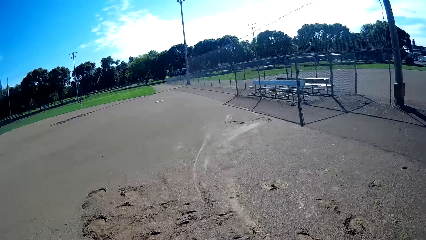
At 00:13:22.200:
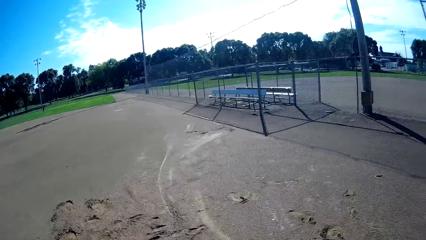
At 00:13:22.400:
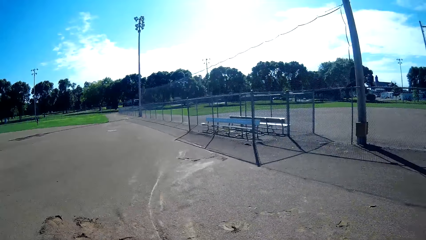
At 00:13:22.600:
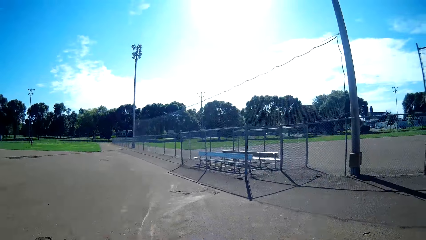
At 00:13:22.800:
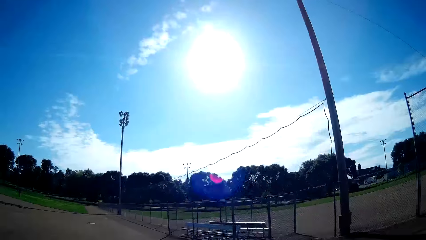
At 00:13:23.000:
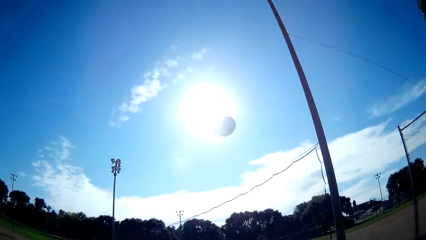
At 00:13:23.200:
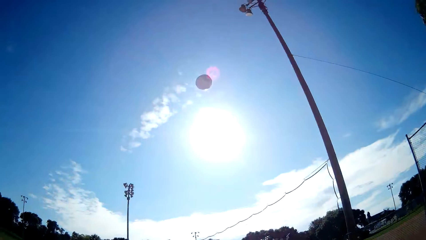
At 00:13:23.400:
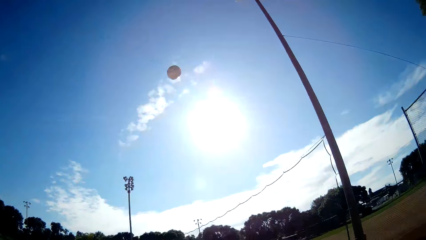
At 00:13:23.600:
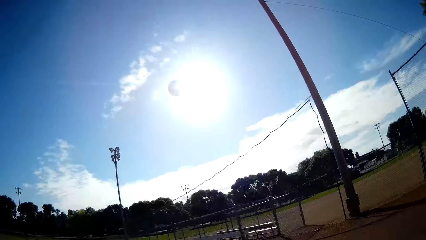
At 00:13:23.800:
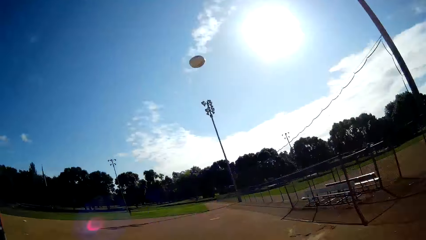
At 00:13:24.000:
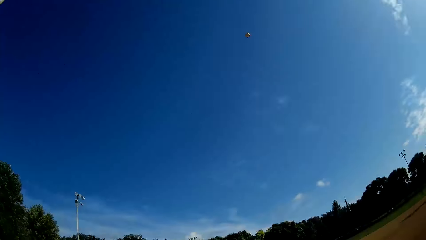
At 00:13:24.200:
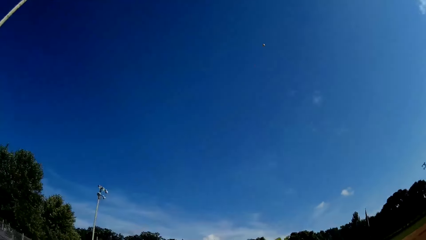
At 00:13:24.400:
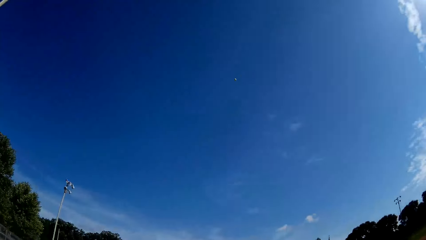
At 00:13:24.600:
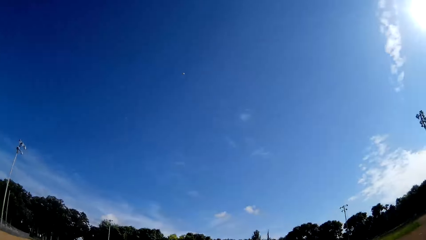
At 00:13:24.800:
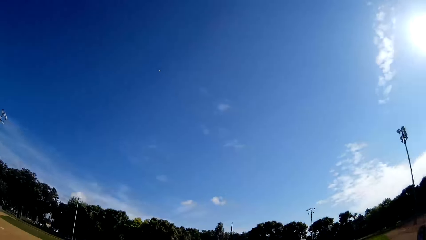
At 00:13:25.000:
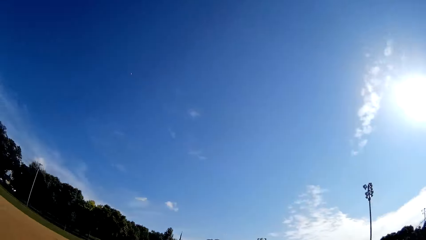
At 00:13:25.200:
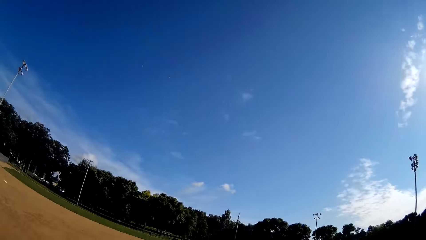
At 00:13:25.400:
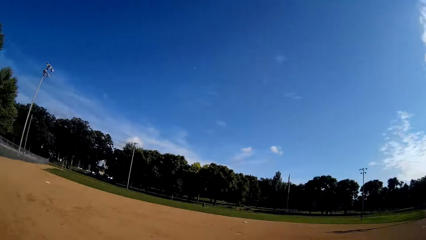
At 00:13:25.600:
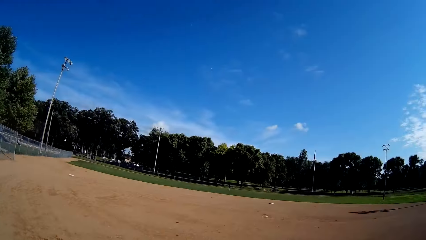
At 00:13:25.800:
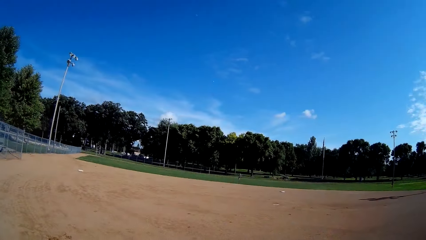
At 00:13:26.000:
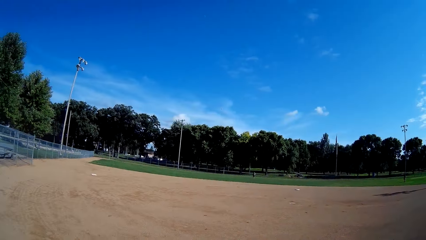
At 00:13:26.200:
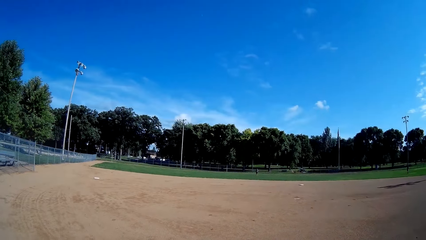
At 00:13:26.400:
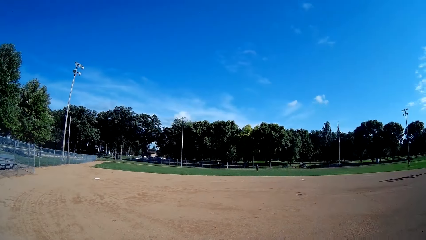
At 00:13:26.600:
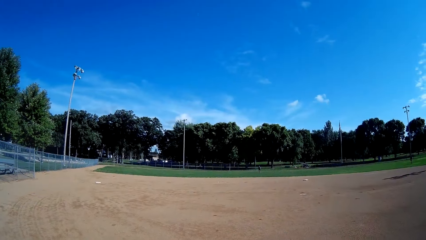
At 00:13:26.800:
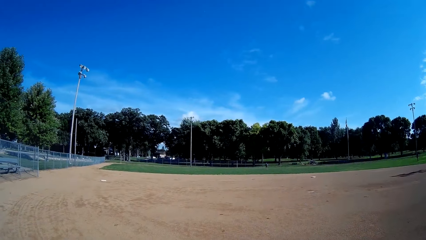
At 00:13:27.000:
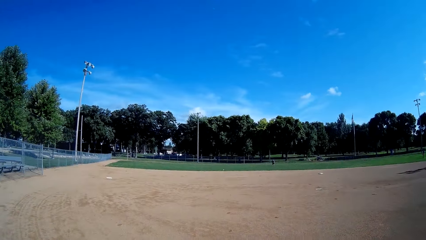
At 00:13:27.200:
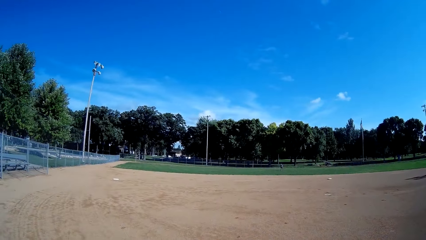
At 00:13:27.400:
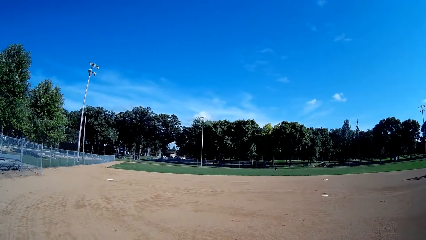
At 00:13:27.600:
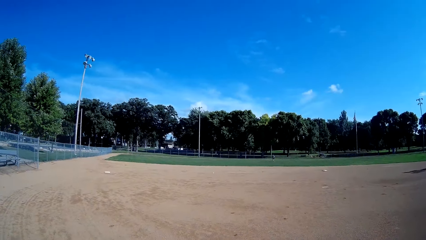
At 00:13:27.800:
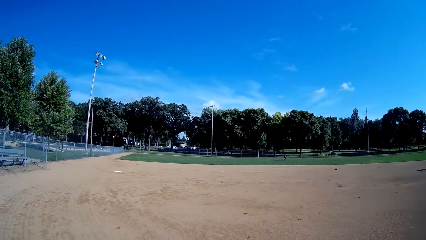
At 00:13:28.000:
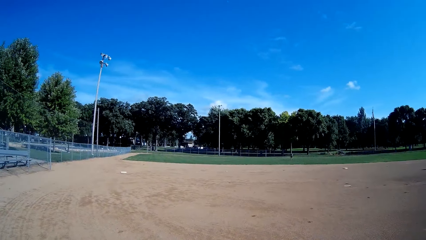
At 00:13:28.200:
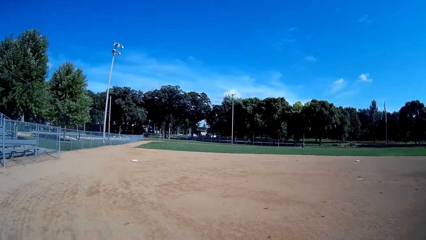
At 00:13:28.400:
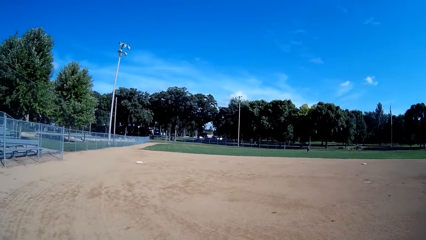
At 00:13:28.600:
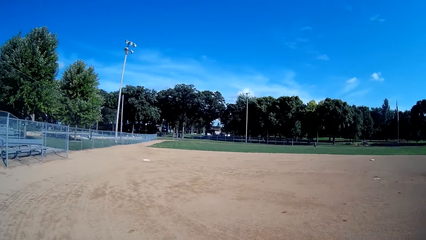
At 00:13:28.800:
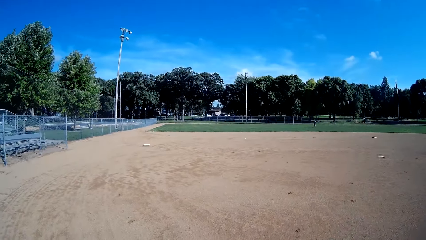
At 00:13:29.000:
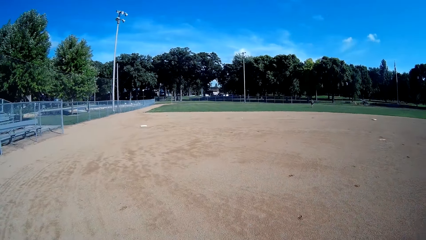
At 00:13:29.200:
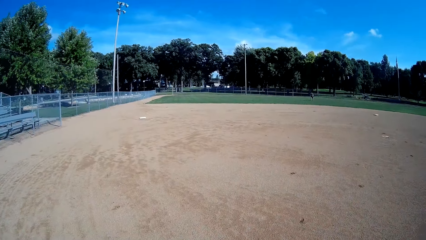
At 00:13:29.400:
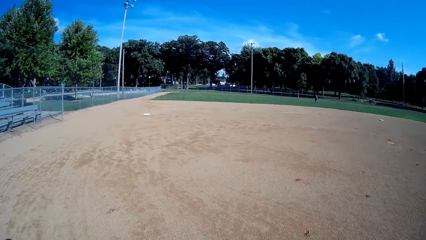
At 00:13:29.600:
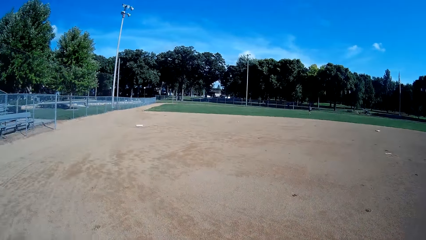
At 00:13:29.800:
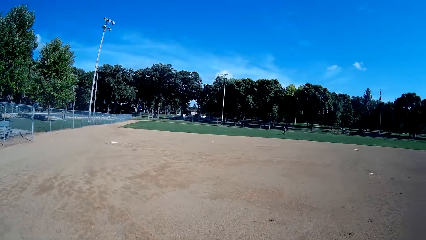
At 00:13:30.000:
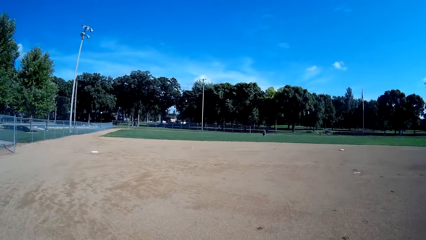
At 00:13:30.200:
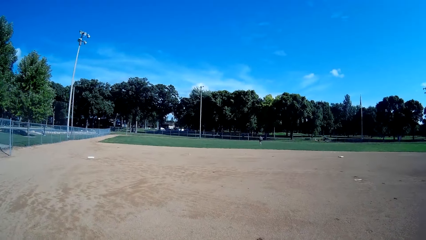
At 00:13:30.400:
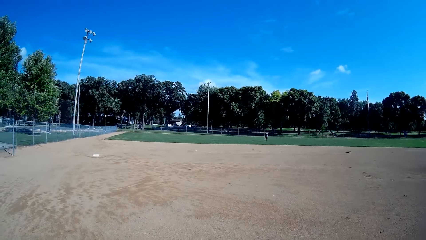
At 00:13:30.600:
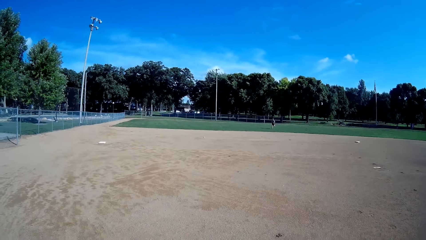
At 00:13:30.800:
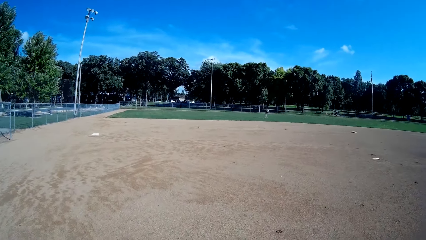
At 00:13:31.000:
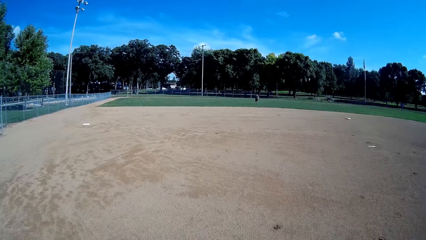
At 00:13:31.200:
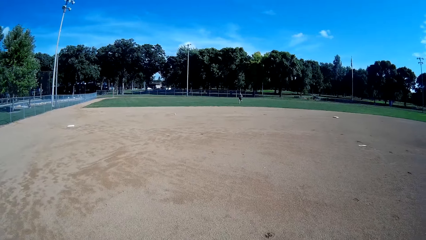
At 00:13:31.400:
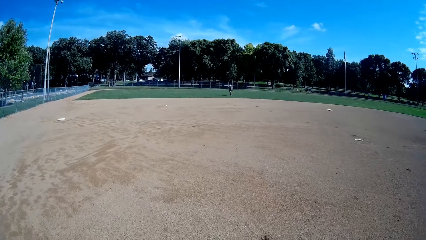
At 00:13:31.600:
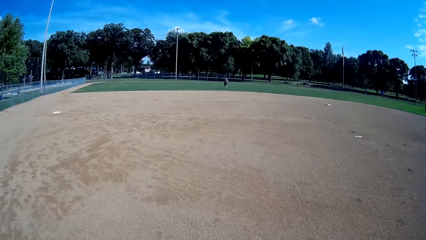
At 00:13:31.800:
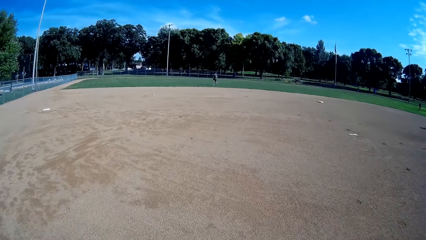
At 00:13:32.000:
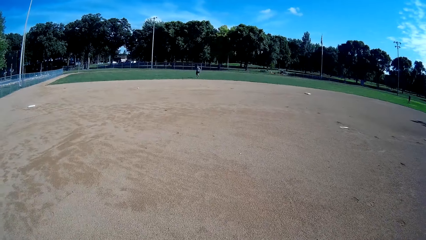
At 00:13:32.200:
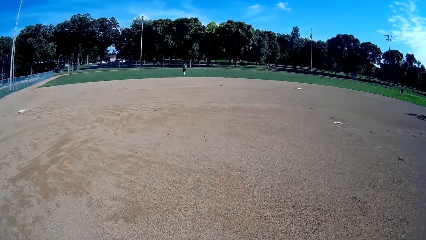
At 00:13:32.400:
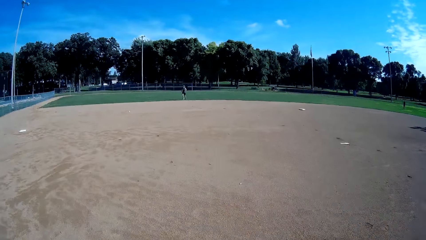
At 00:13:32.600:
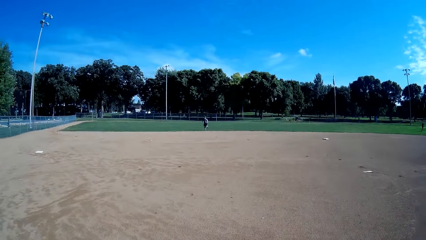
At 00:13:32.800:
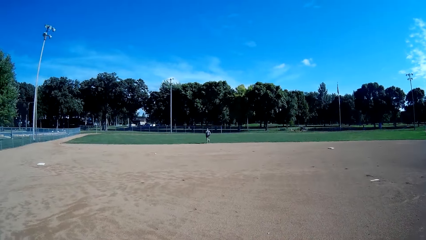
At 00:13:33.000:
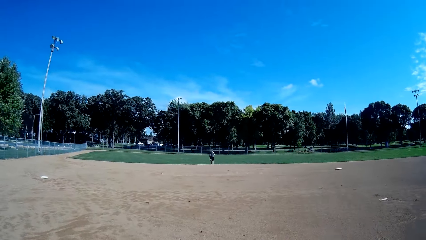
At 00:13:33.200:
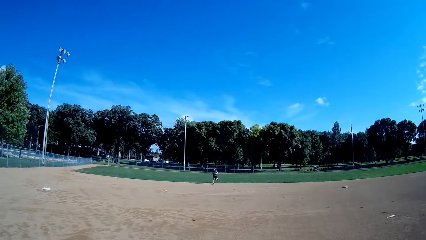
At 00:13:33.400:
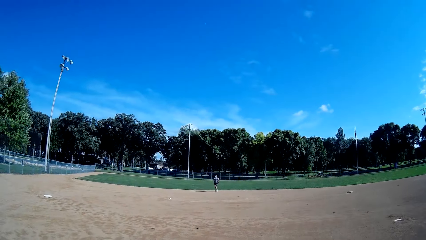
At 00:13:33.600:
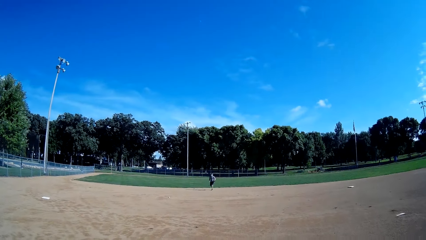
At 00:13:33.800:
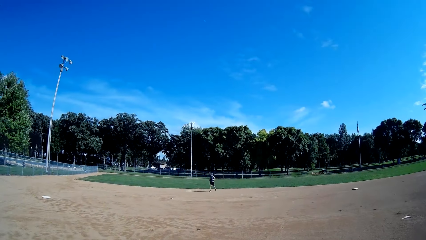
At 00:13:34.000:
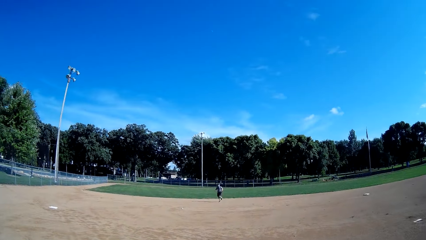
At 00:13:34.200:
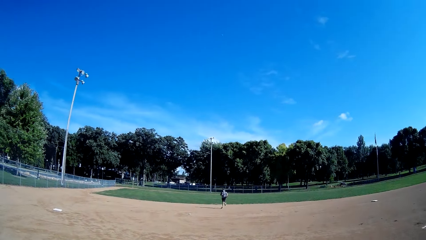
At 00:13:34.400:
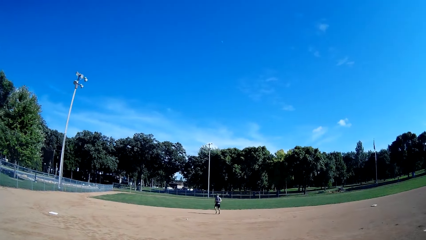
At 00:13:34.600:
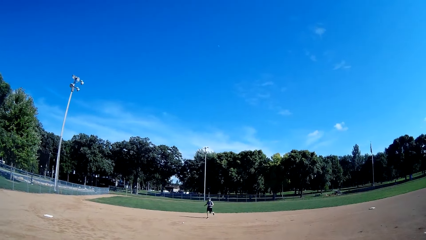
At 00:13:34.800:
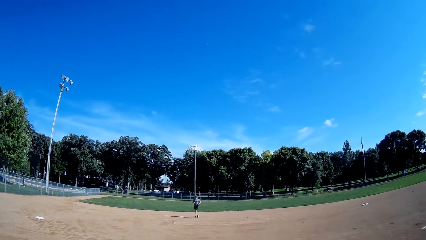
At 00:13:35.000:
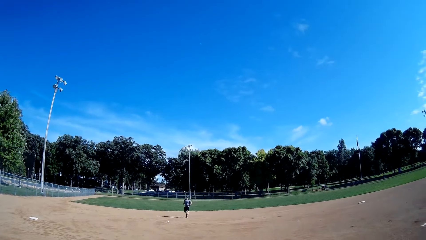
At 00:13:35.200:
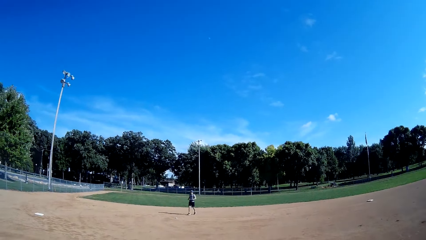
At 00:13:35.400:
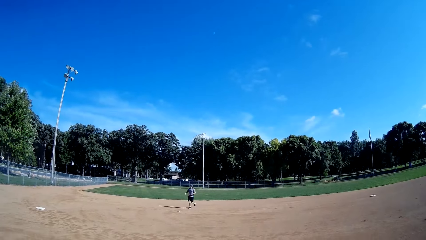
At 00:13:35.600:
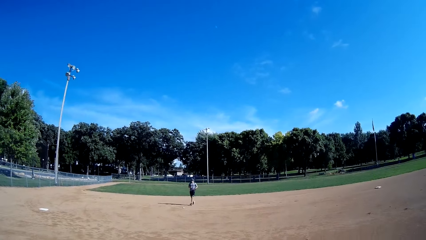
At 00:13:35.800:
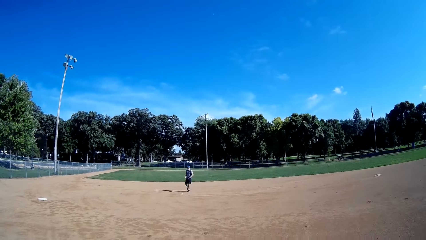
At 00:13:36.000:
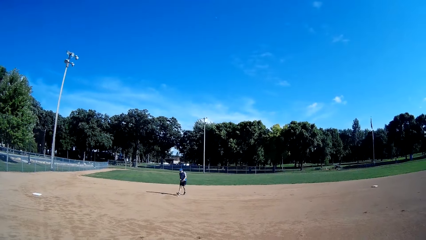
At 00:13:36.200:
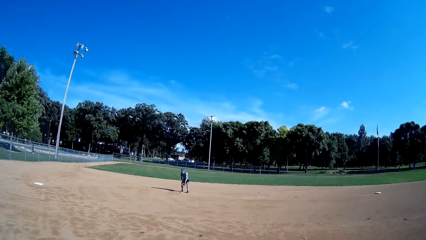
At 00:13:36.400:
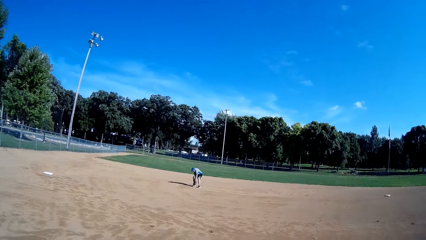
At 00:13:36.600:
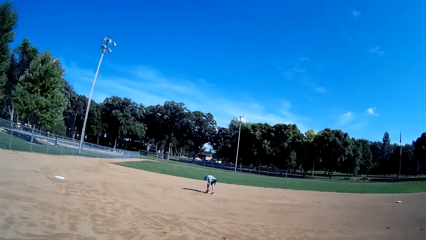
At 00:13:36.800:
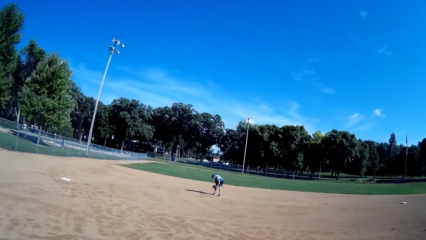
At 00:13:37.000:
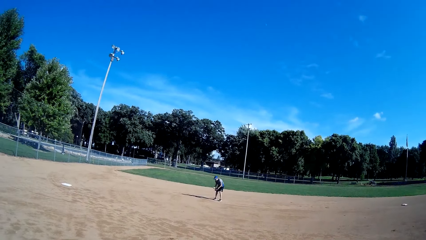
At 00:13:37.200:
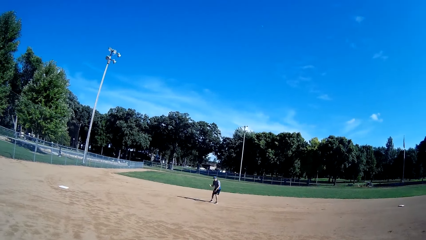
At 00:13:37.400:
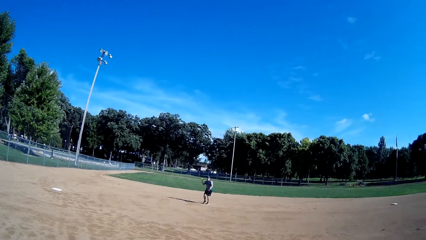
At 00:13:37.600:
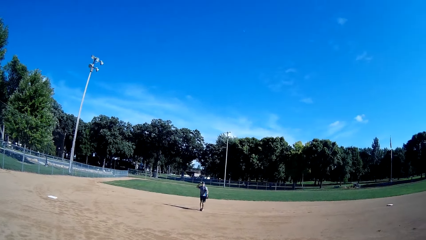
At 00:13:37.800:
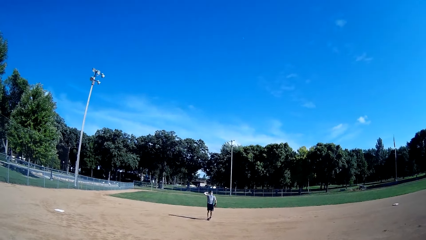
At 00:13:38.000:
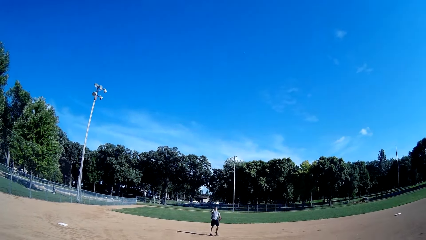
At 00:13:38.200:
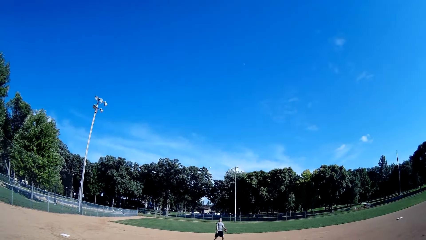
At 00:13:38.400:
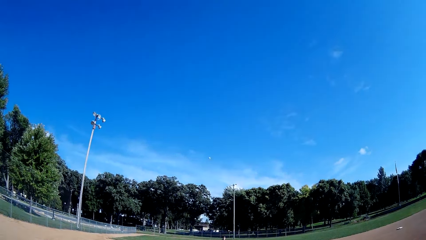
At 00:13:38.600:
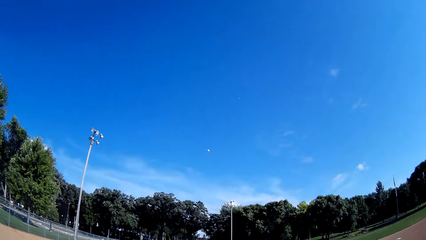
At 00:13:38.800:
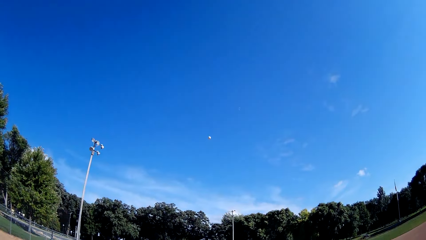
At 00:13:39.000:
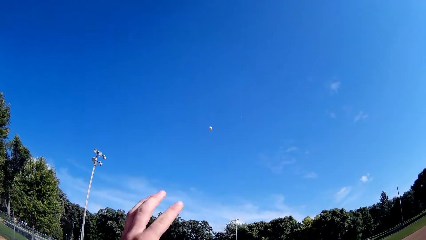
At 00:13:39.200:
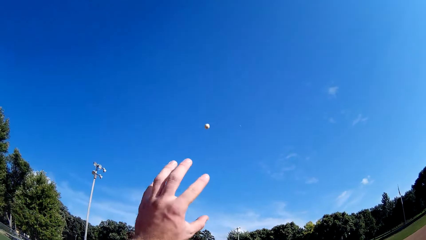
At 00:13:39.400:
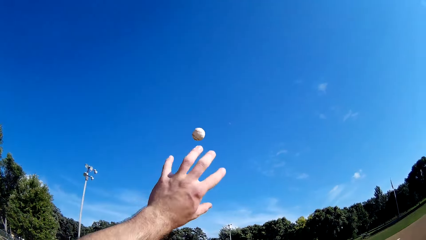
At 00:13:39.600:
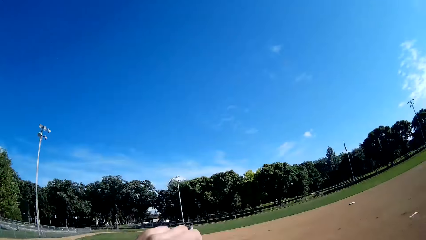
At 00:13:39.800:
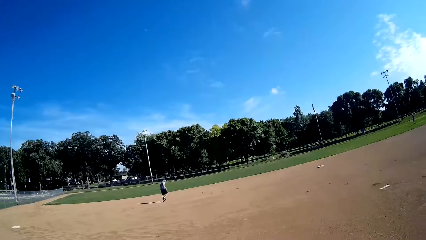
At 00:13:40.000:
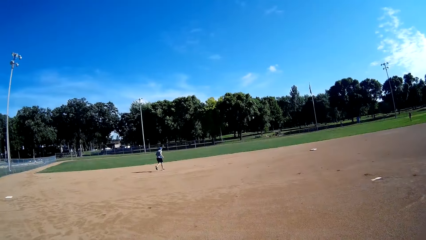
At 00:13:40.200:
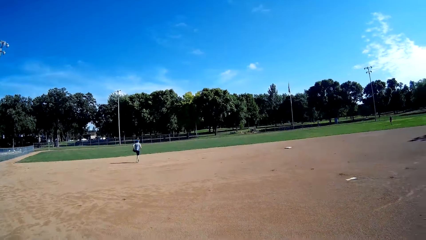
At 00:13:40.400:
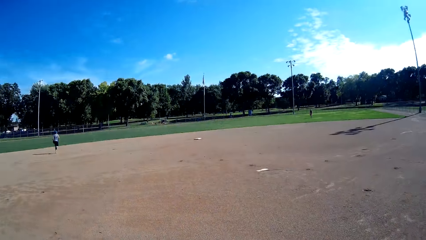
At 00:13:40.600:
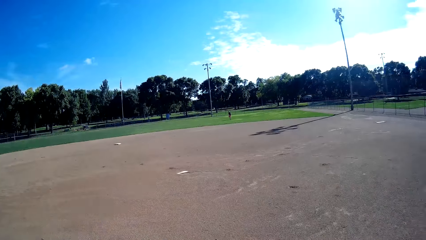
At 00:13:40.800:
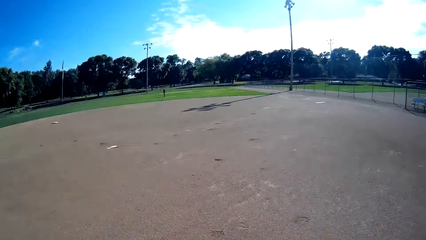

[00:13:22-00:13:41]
The camera wearer throws the cricket ball or baseball up. They play baseball in the pitch to a man. They stare around the pitch and walk around the pitch. The man runs towards the baseball. The man picks up the cricket ball and throws the baseball to the camera wearer. The camera wearer catches the baseball from the man.
